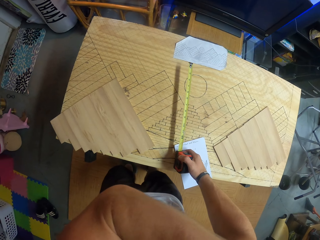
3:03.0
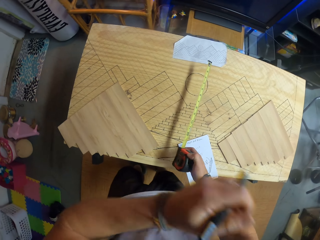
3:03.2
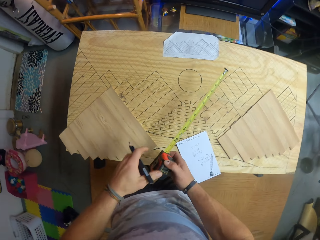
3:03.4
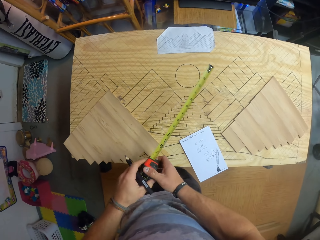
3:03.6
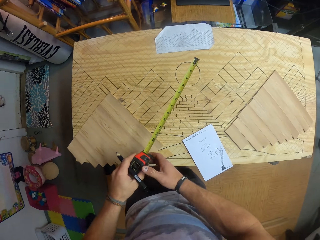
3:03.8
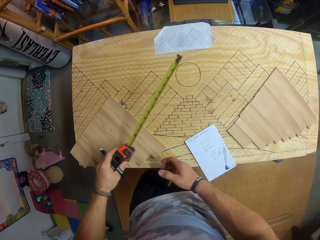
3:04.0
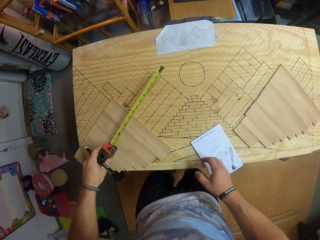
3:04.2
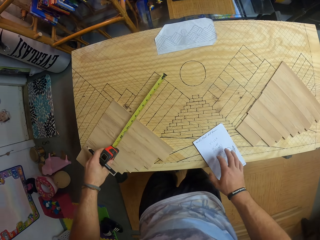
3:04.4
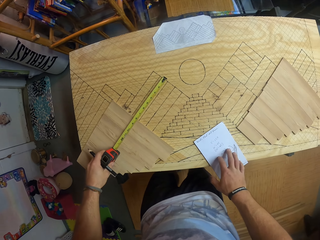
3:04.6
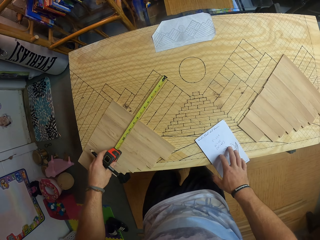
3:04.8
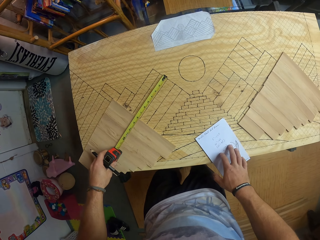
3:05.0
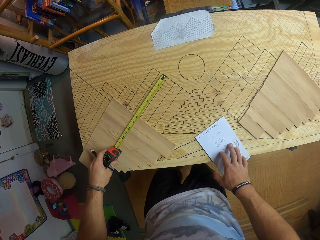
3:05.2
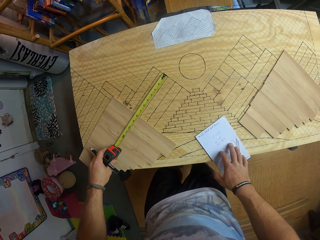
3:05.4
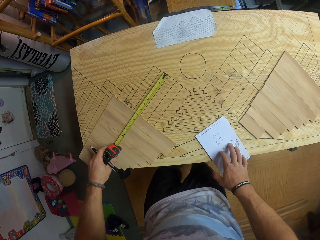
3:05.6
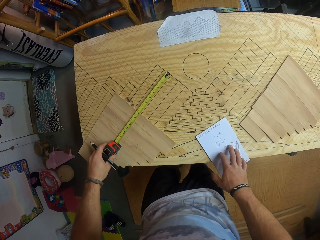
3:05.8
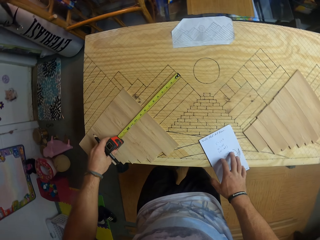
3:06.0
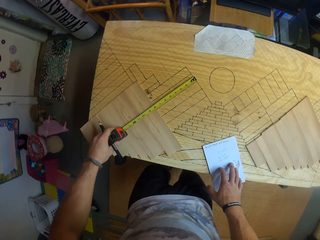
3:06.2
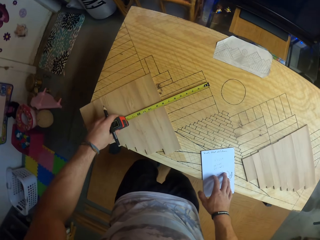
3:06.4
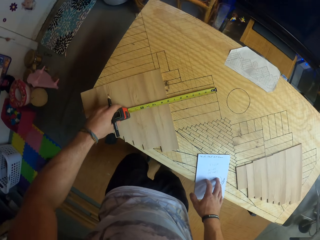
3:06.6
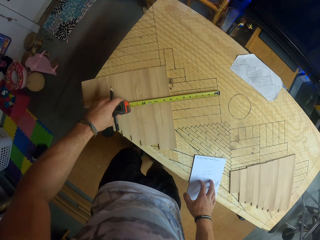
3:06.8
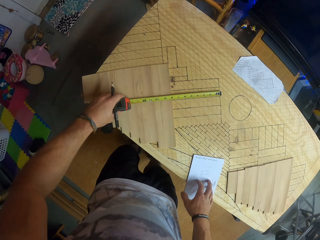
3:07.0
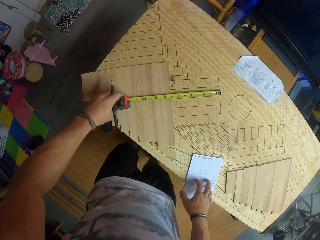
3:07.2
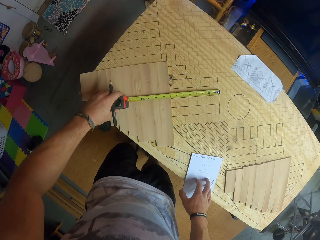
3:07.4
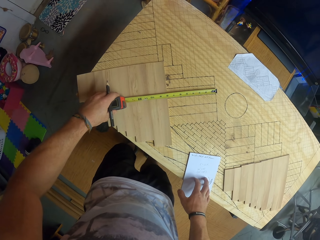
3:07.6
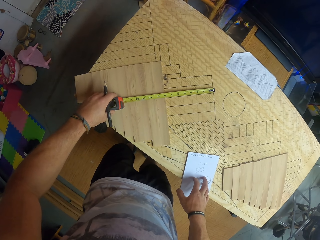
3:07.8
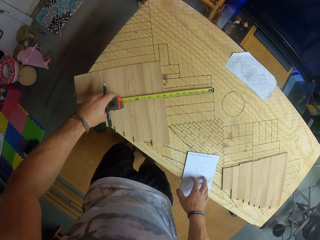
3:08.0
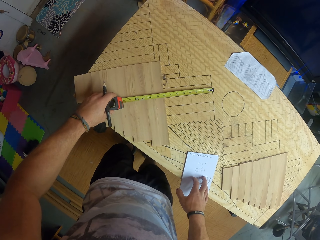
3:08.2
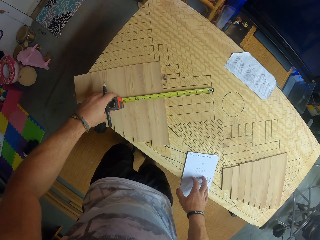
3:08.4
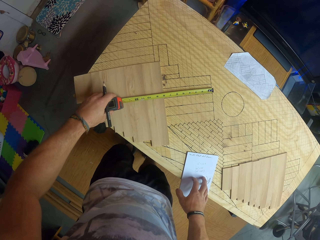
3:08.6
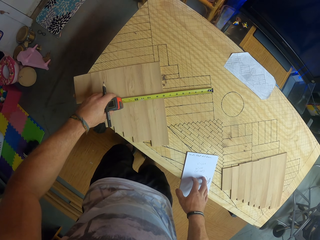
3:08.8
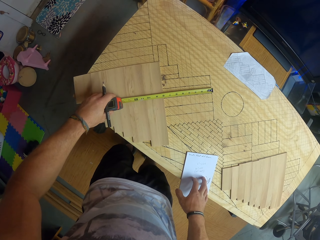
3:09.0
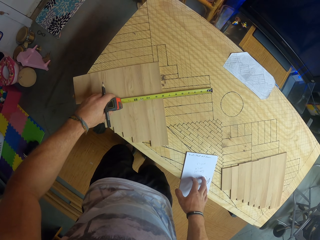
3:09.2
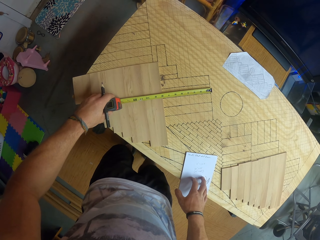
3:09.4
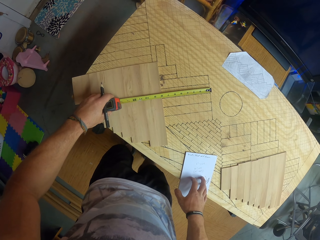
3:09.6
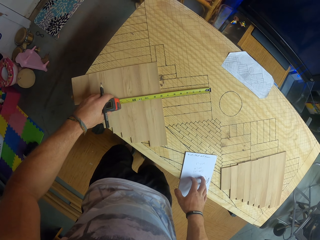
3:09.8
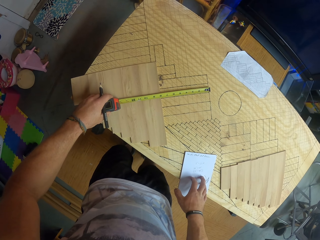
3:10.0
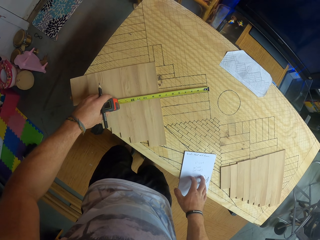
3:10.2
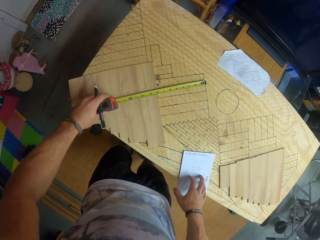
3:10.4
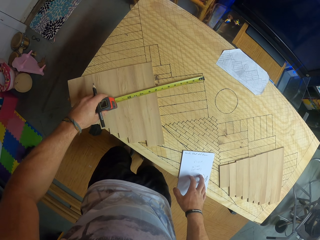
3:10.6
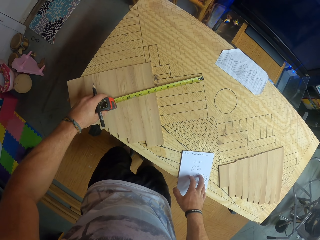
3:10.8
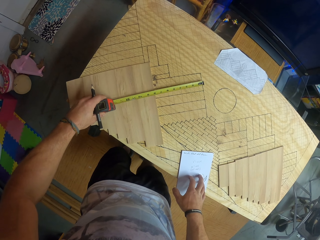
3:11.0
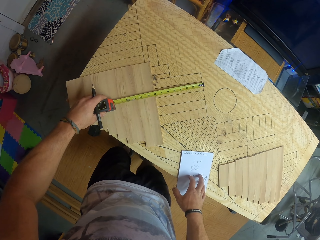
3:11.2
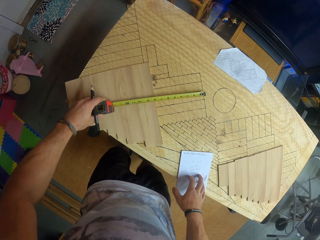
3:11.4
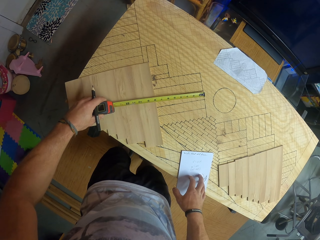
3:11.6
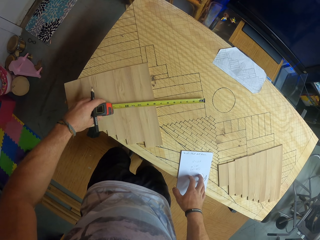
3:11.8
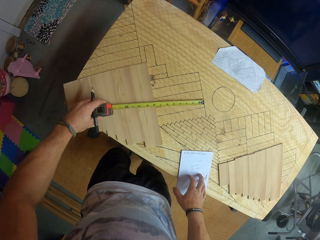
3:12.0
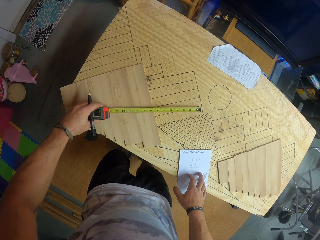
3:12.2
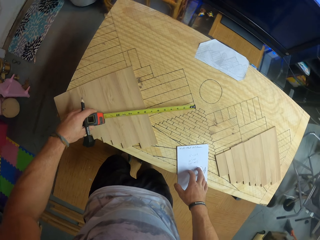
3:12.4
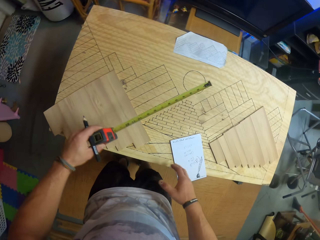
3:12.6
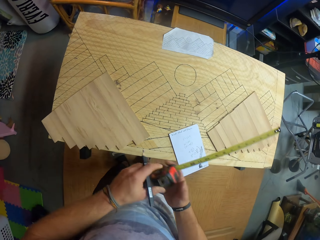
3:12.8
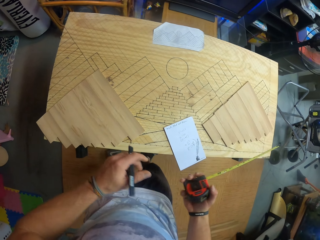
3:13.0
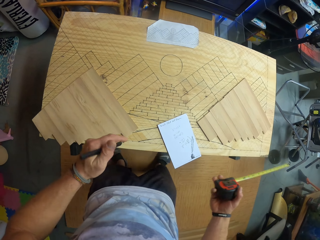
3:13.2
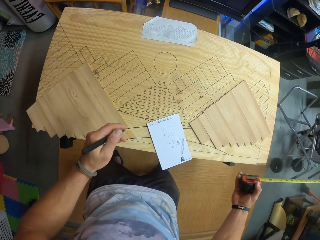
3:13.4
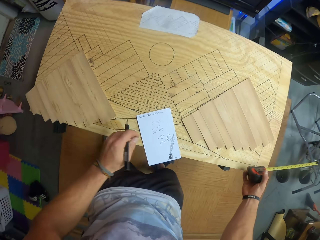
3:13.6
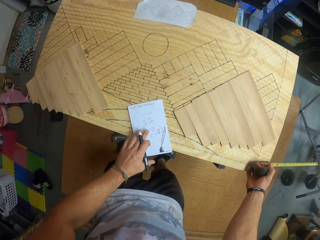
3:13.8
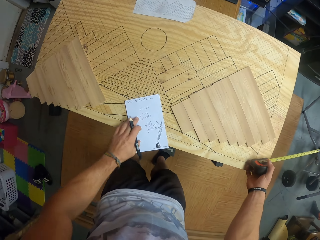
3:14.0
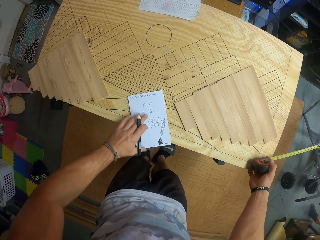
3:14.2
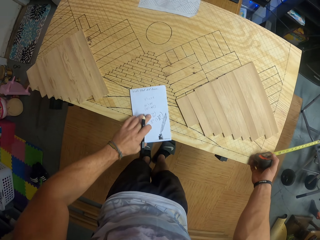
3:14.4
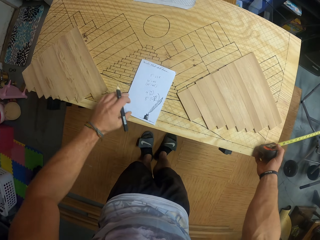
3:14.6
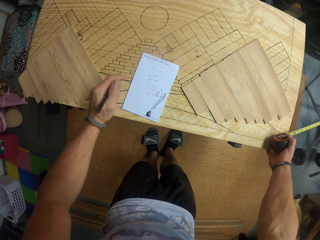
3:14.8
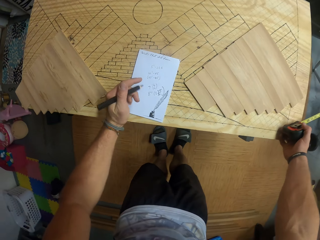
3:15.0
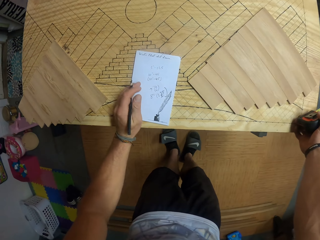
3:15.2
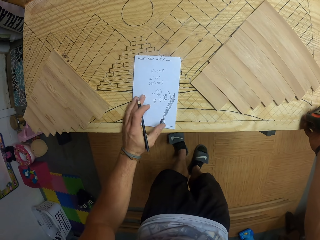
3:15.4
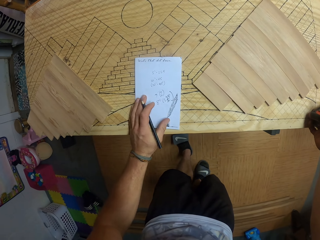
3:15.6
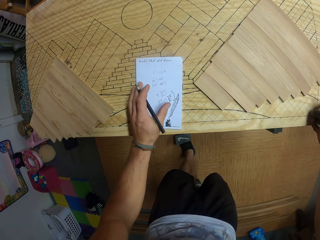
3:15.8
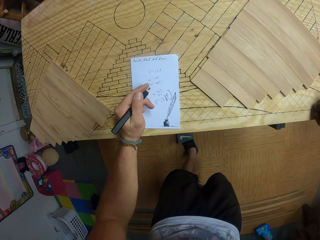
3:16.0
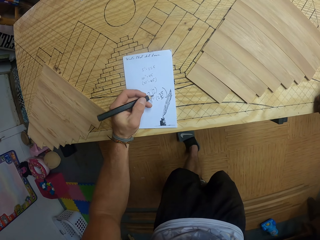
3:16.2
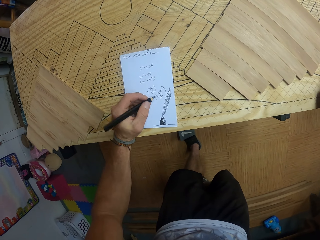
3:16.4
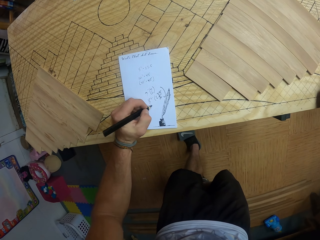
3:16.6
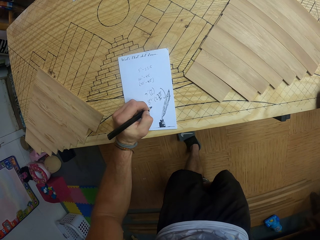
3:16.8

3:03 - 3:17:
The camera wearer passes the tape measure from his right hand to his left hand. He measures a line on the drawing board with the tape measure in his left hand. He places his right hand on the jotter on the drawing board. He passes the tape measure from his left hand to his right hand. He places his right hand on the drawing board. He adjusts the jotter on the drawing board with his left hand. He writes.

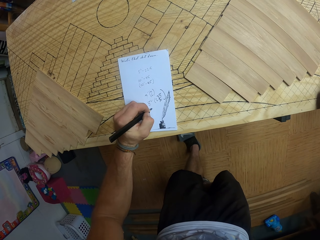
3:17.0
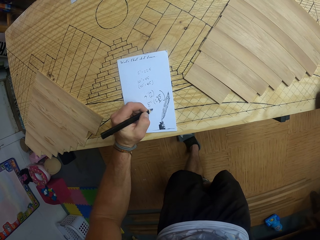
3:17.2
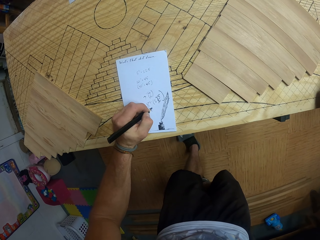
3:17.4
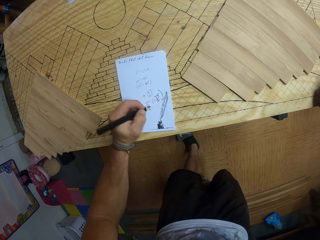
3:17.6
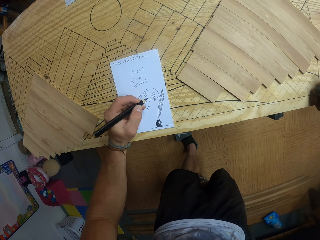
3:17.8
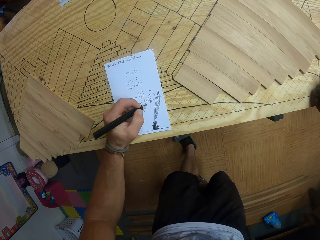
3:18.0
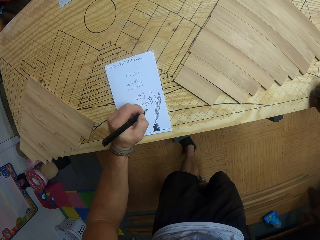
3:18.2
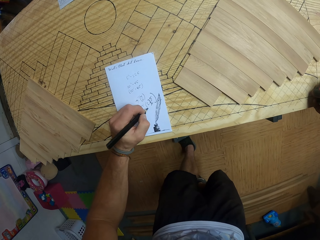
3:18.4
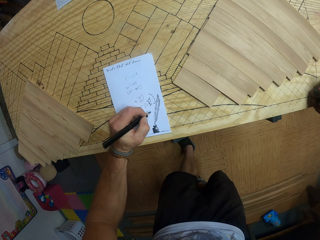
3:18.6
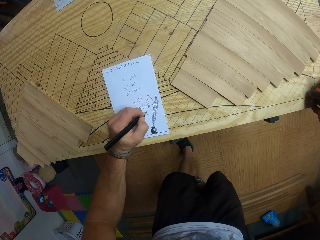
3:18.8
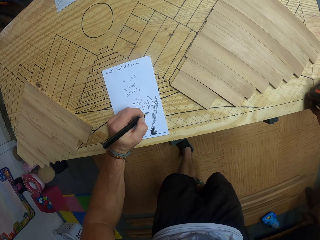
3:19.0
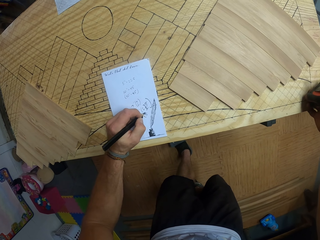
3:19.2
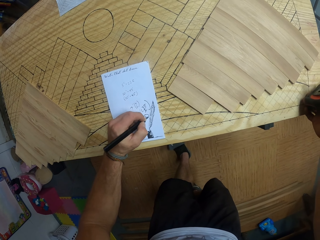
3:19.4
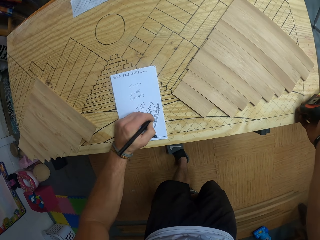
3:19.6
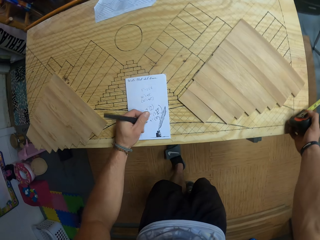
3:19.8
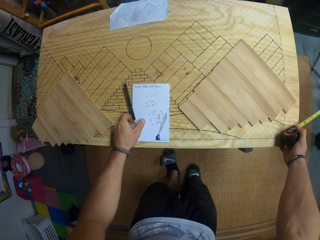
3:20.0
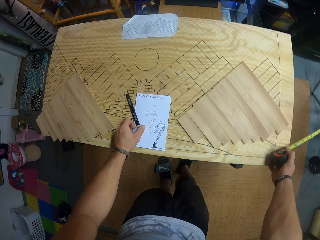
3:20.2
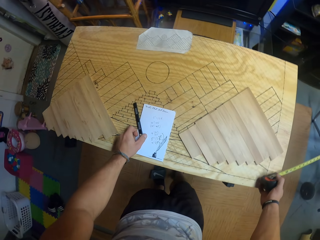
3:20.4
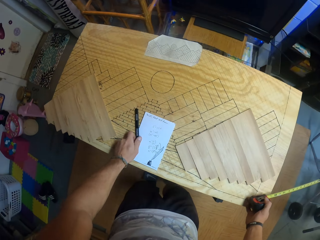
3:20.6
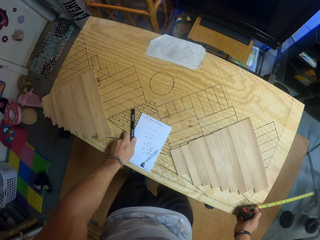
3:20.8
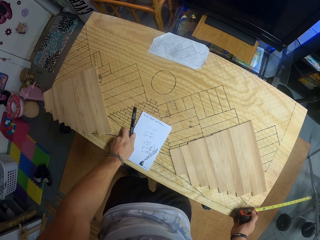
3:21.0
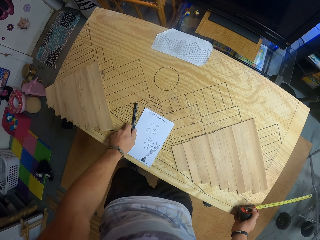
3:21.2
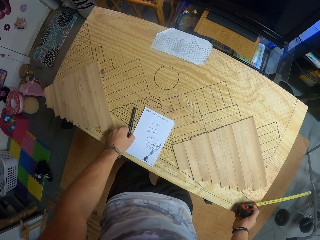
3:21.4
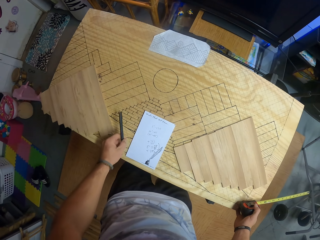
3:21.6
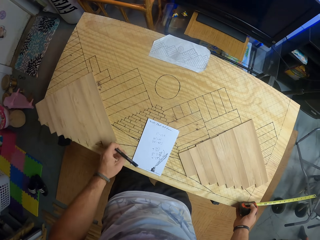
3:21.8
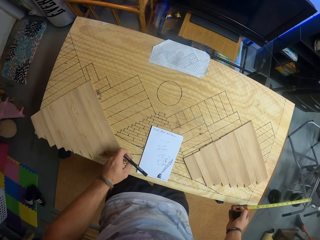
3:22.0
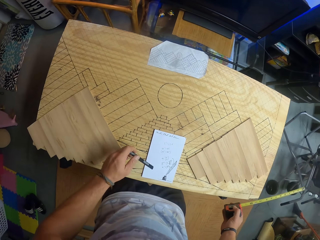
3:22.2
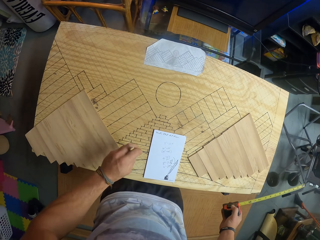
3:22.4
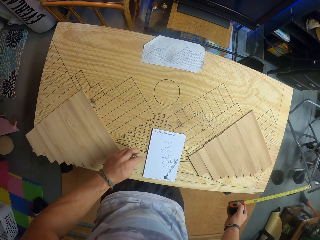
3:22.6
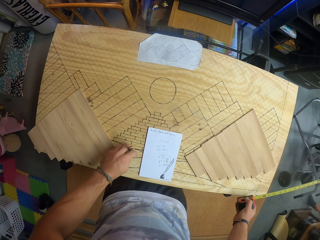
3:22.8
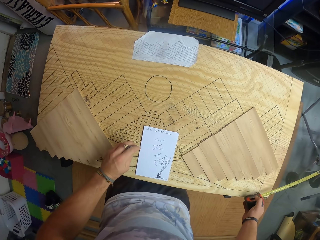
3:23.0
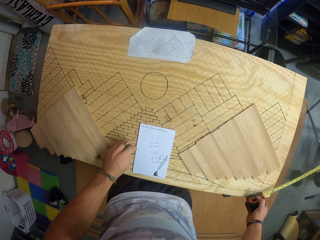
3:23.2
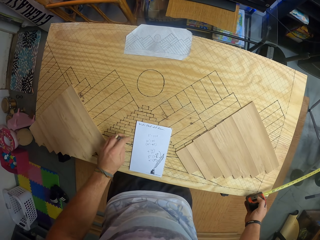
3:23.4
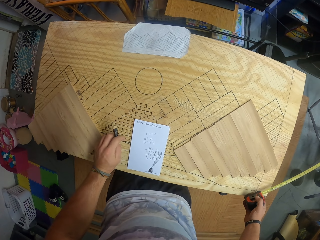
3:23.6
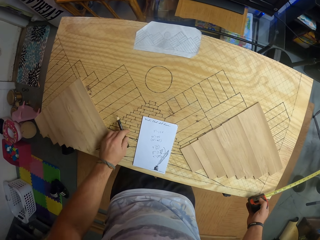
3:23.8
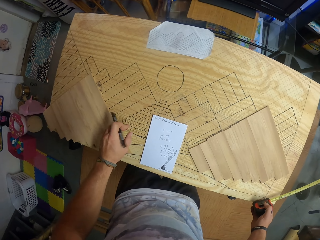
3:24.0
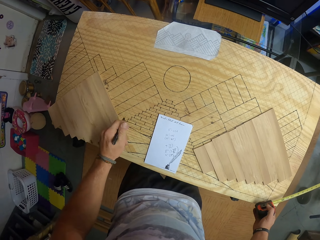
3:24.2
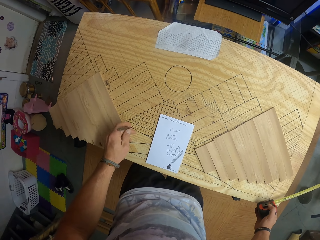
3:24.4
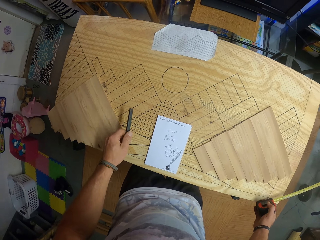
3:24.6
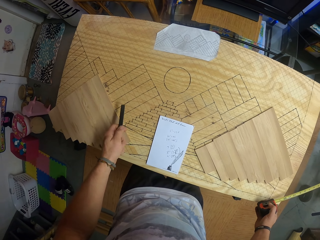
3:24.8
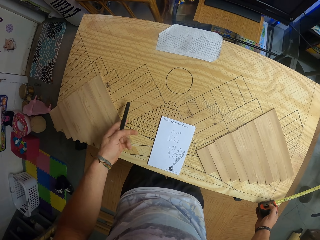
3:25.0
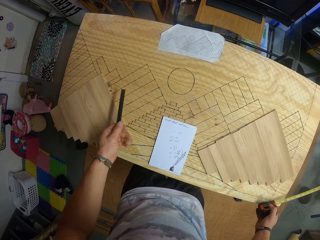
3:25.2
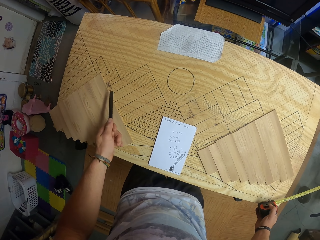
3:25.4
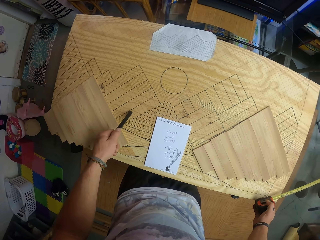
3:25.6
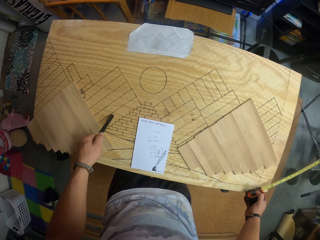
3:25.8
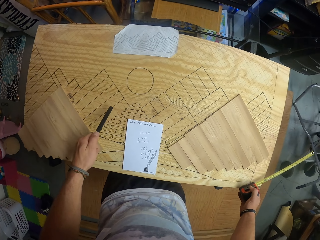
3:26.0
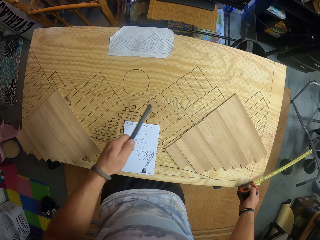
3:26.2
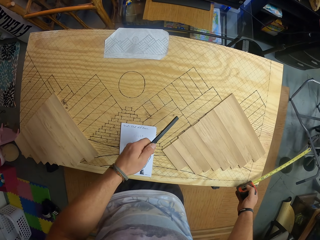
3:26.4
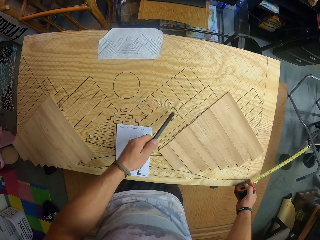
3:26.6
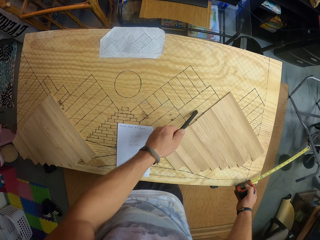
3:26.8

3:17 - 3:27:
The camera wearer drops the pencil on the drawing board with his left hand. He picks up the pencil from the drawing board with his left hand. He taps the base of the pencil on the drawing board. He shakes the marker pen.
